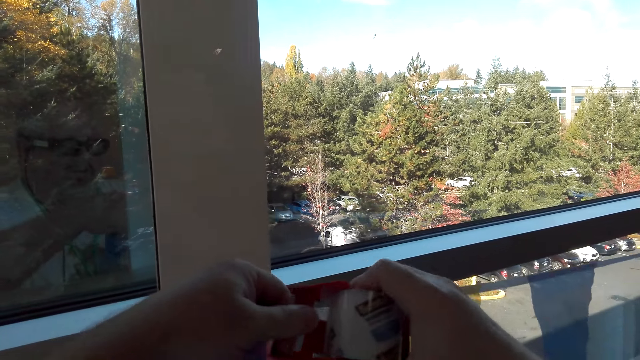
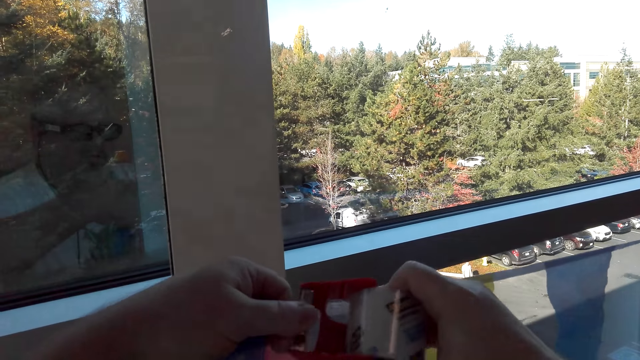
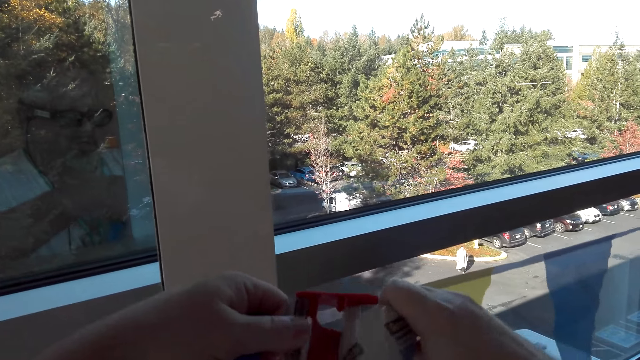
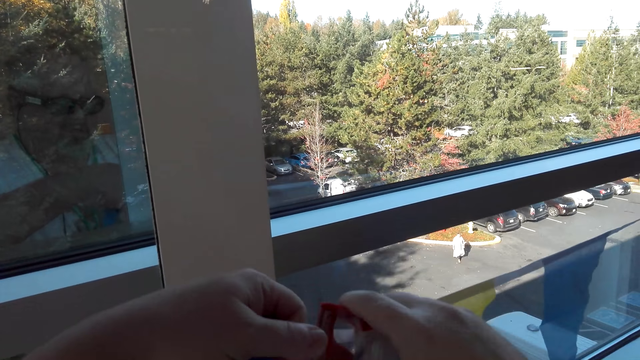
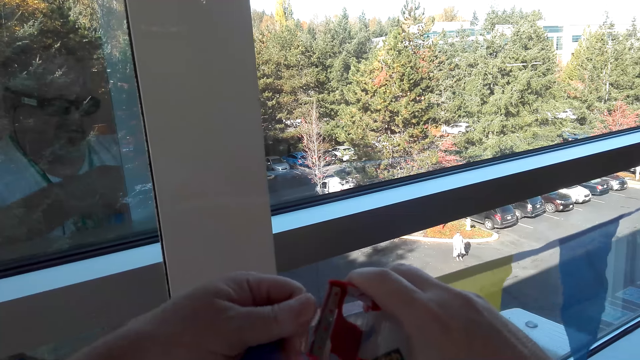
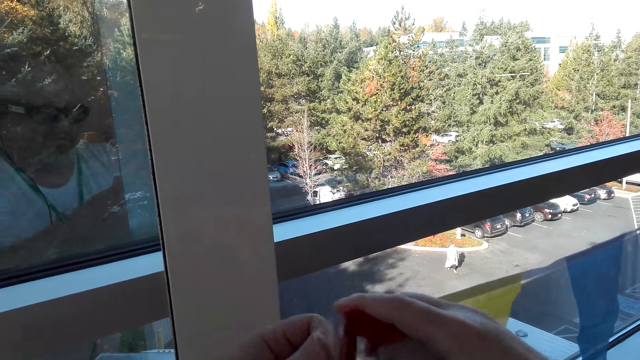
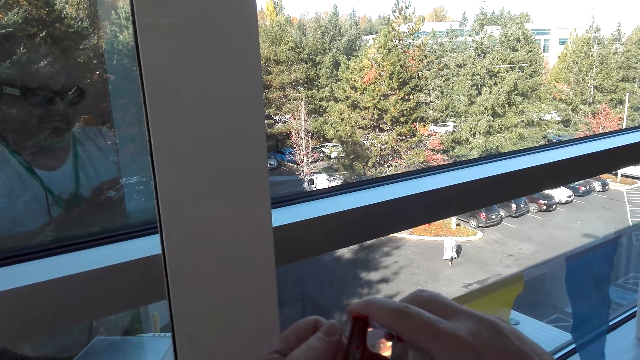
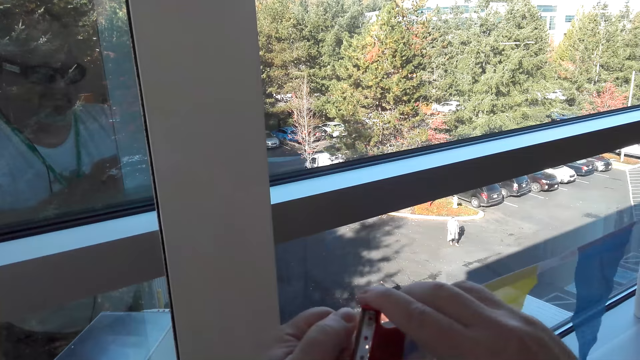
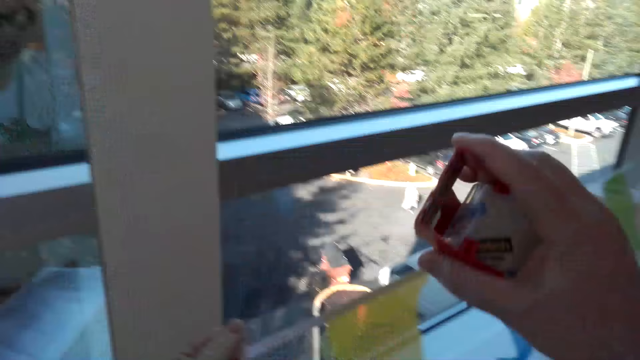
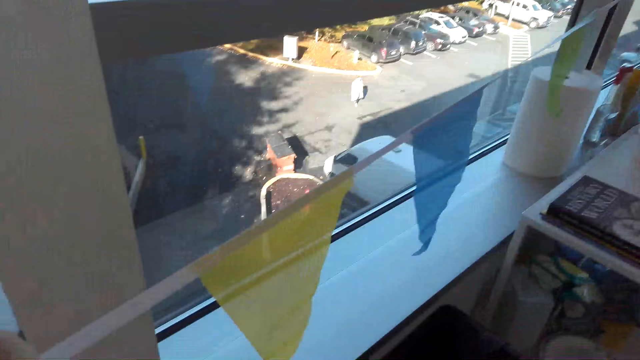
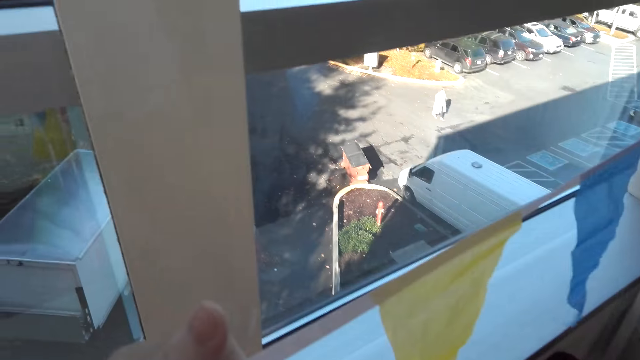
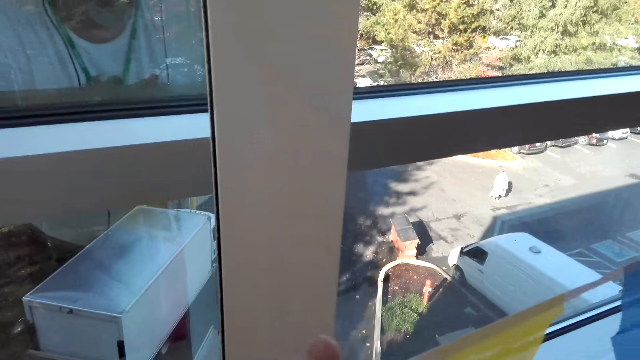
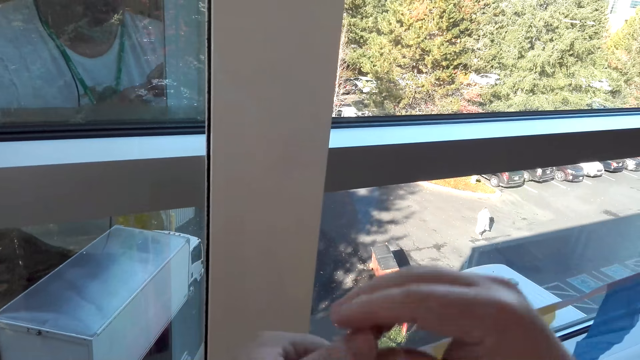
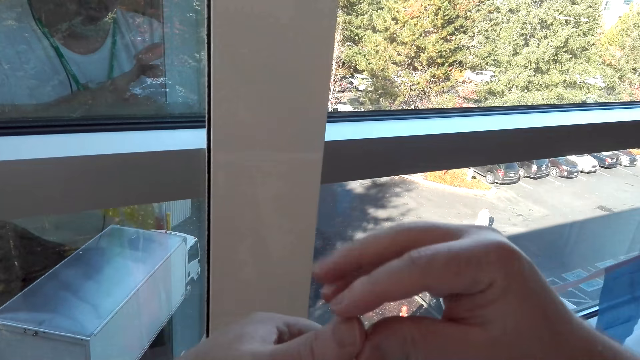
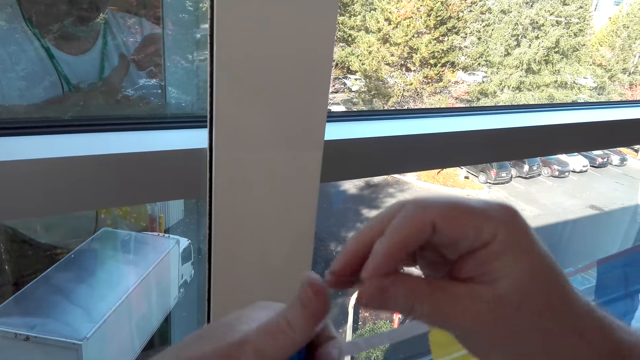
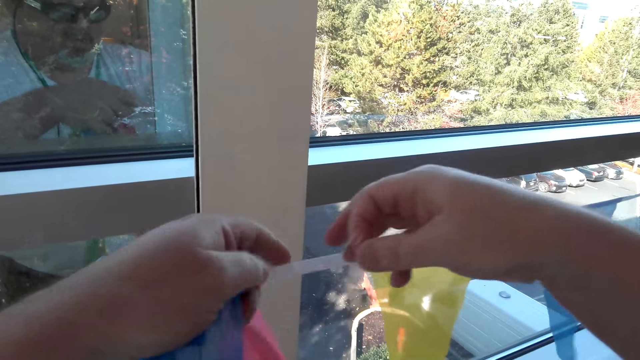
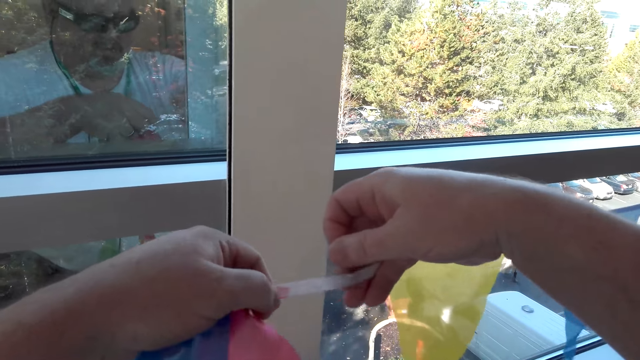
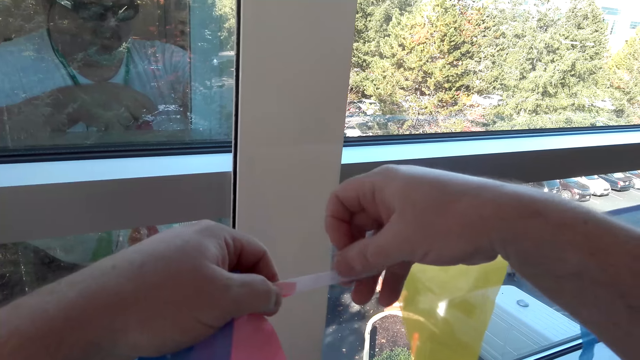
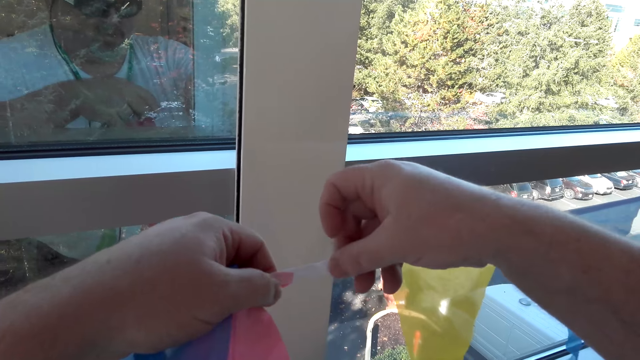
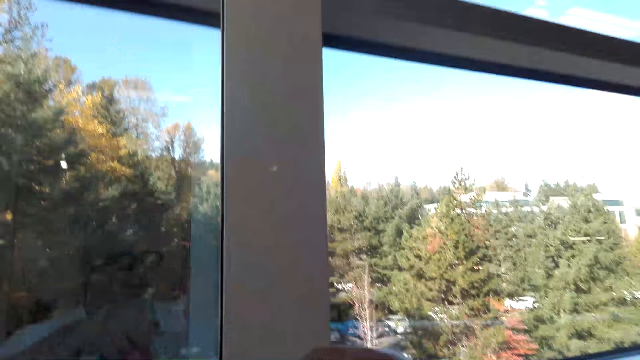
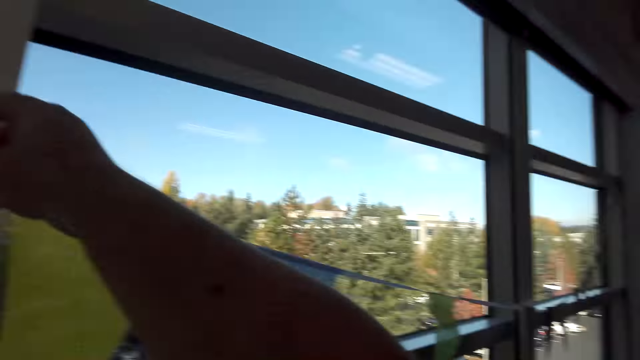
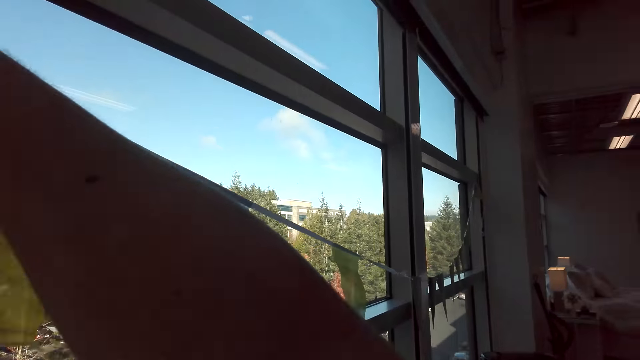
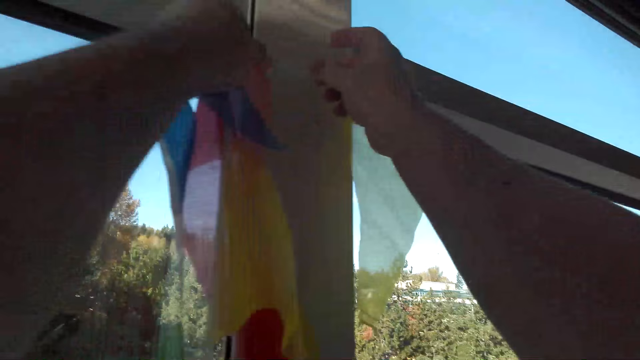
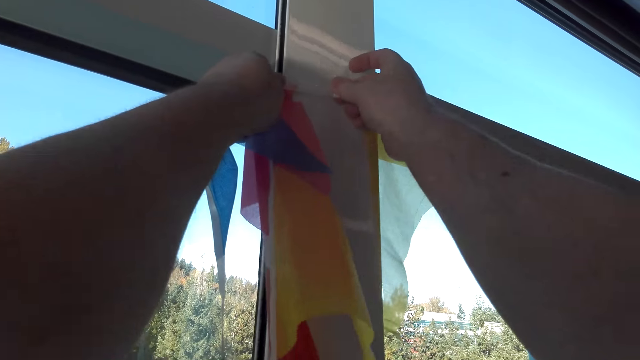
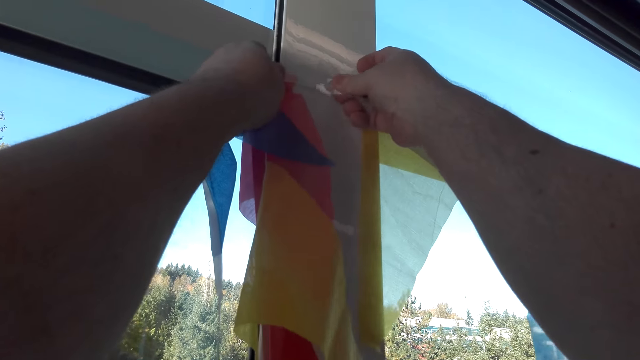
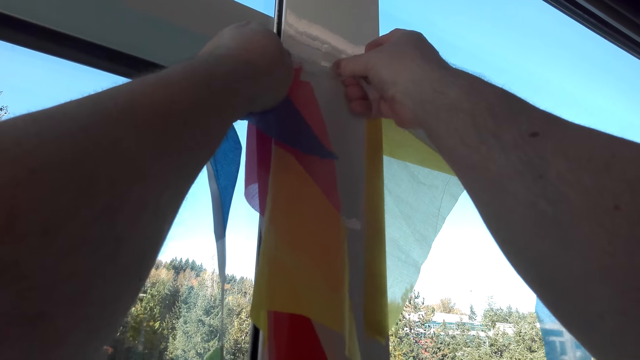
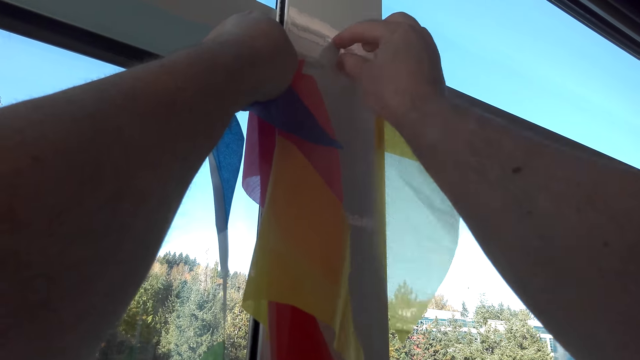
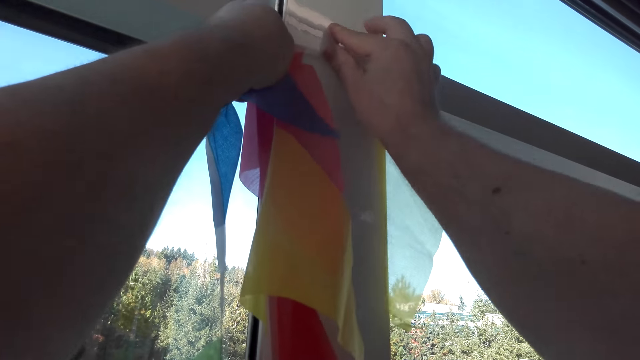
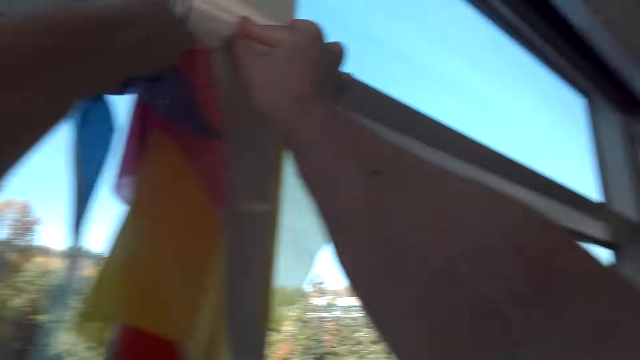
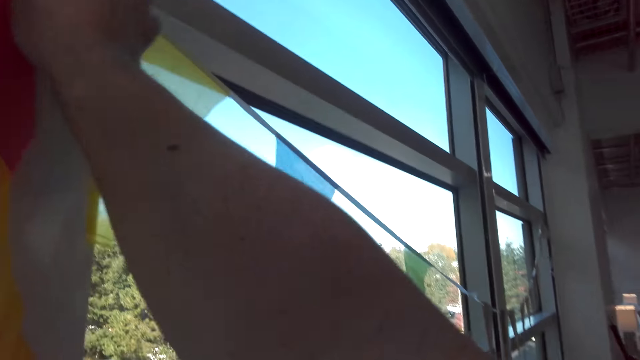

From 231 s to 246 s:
The camera wearer cuts the sellotape. They unfold the tape. They stick the tape on the ribbon. They stick the ribbon flags on the wall. They hang the ribbon on the window.

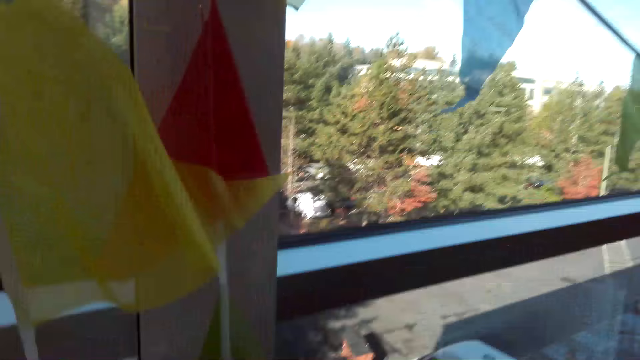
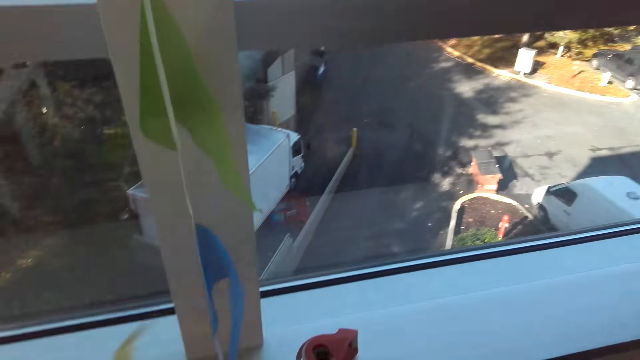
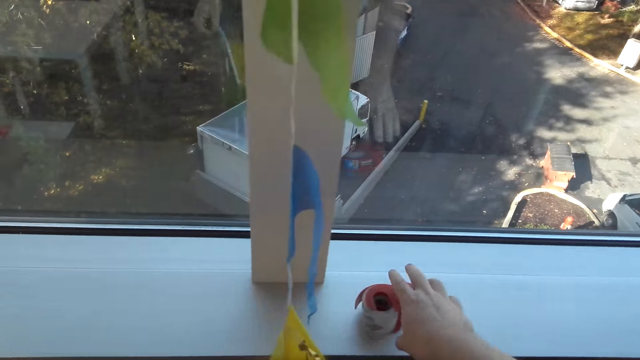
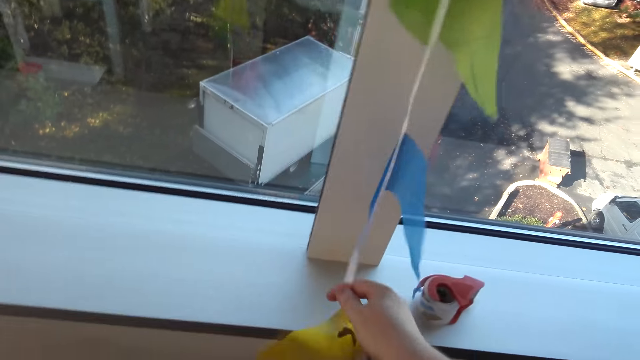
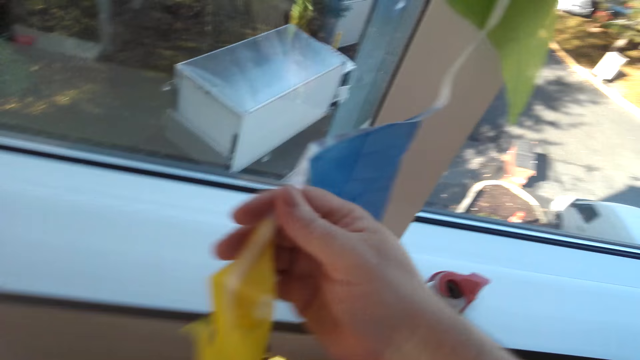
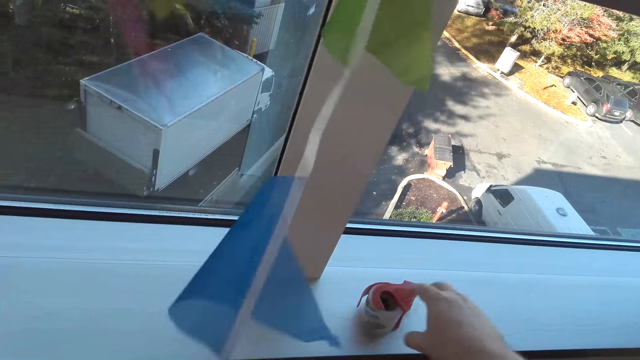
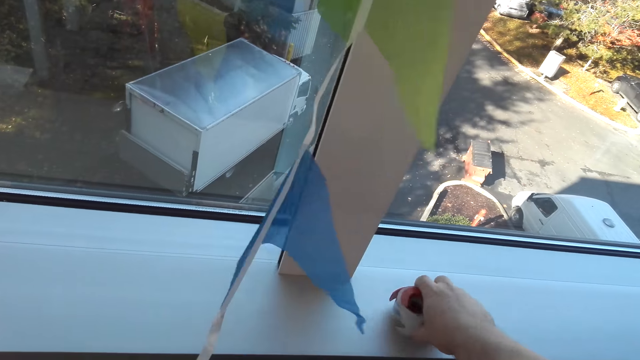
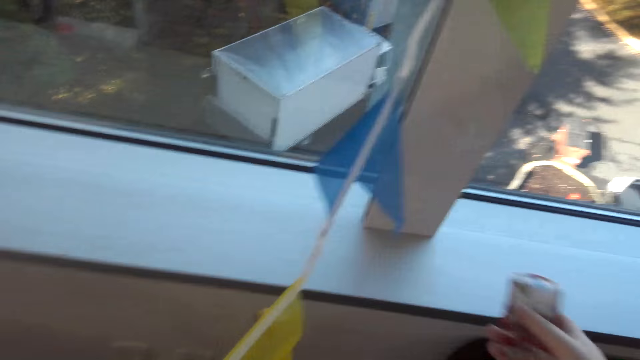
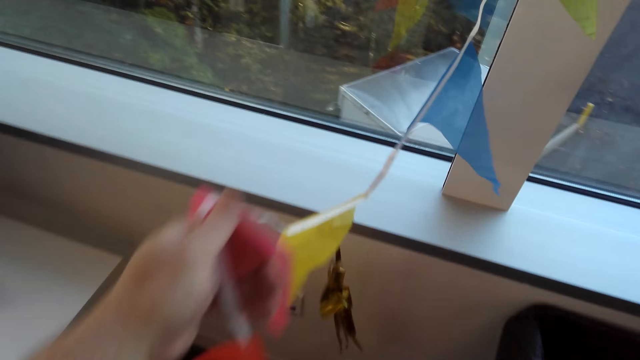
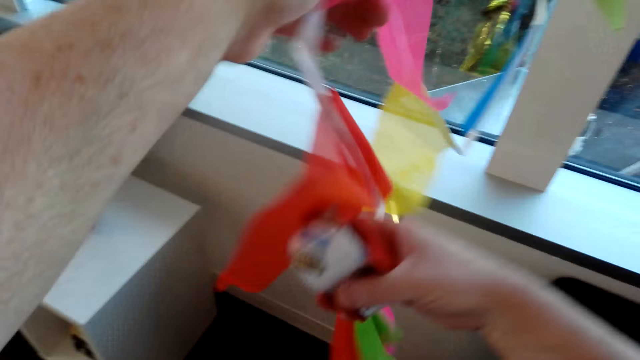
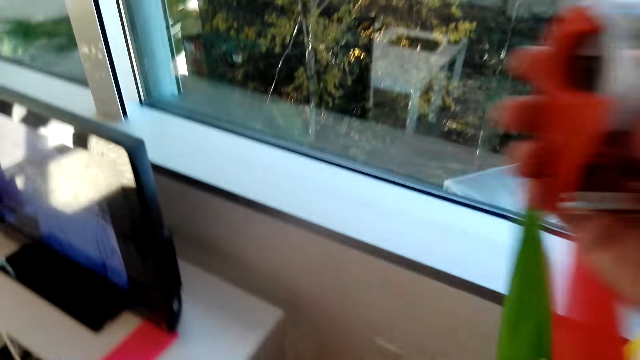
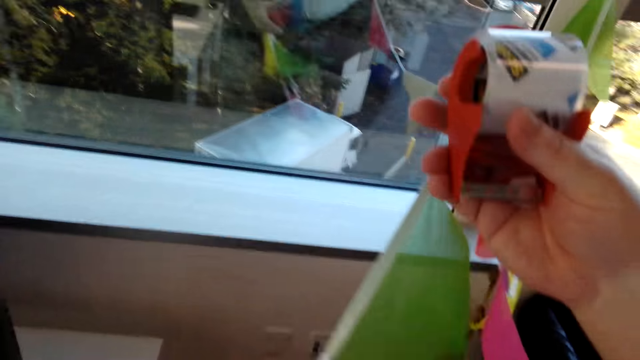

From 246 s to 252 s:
The camera wearer moves the ribbon flags in his hands. He picks up the sellotape from the table. He picks up the ribbon. He moves up the ribbon flags. He pulls the ribbon.
